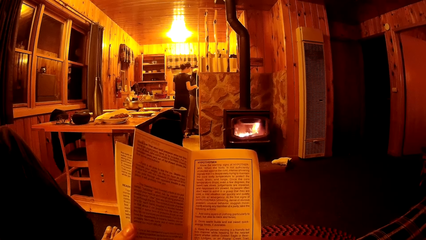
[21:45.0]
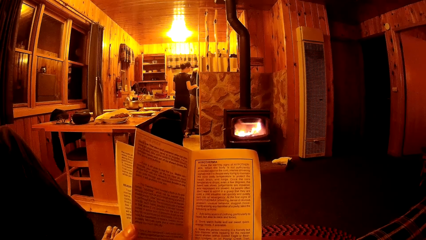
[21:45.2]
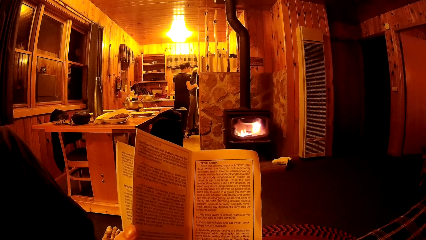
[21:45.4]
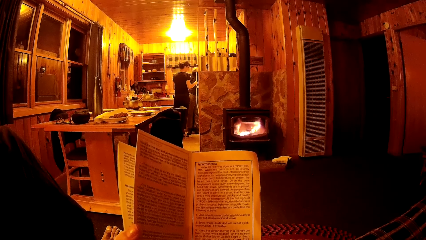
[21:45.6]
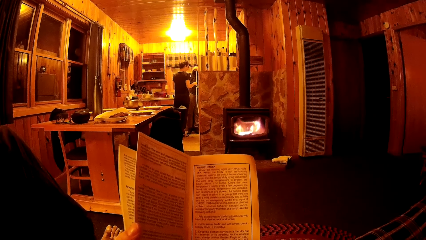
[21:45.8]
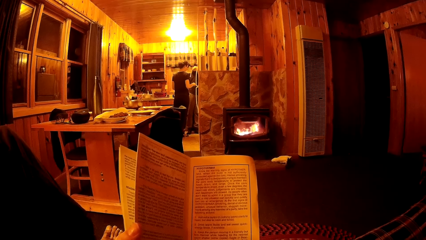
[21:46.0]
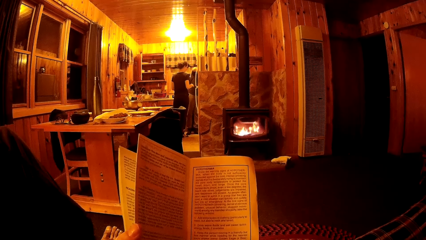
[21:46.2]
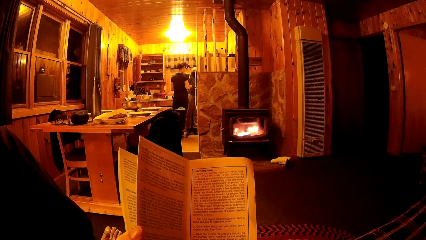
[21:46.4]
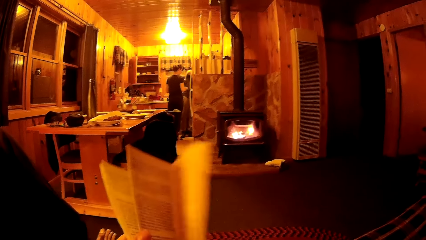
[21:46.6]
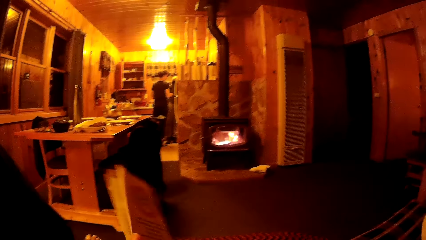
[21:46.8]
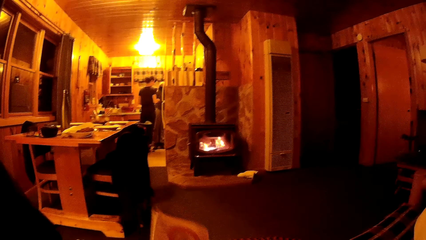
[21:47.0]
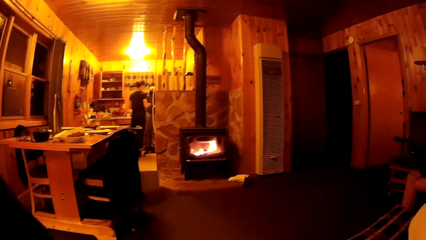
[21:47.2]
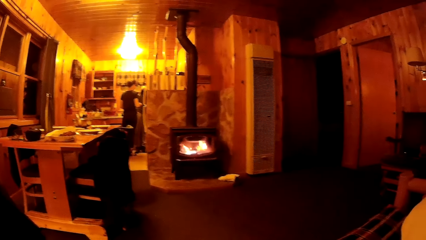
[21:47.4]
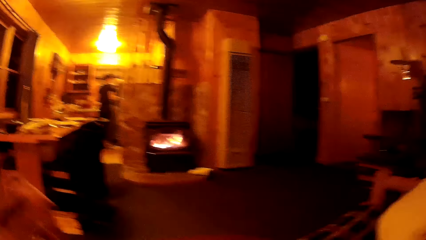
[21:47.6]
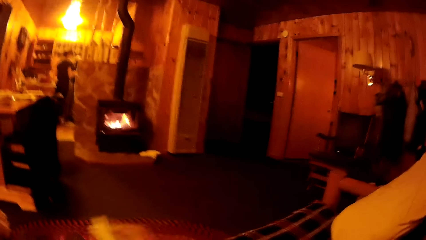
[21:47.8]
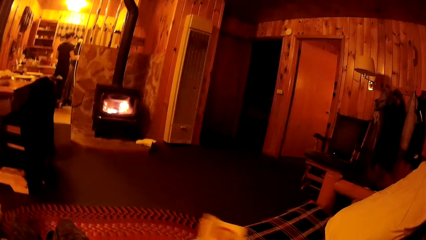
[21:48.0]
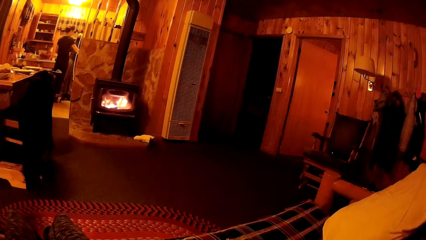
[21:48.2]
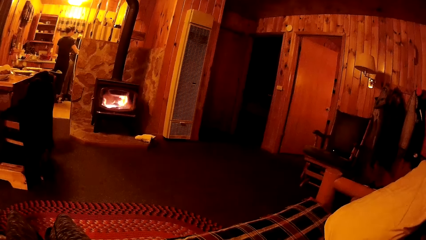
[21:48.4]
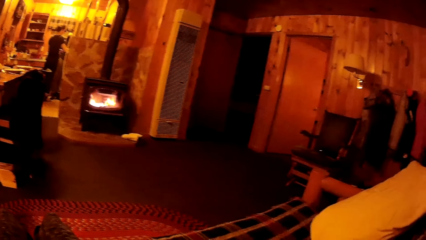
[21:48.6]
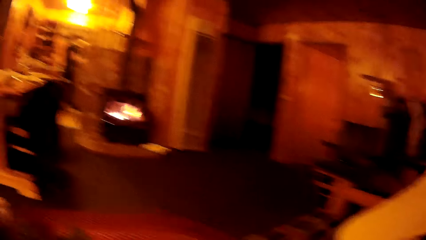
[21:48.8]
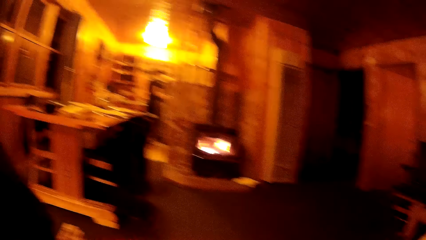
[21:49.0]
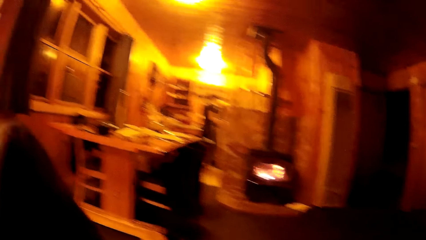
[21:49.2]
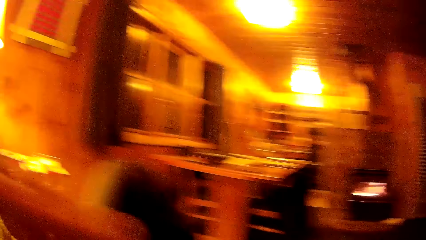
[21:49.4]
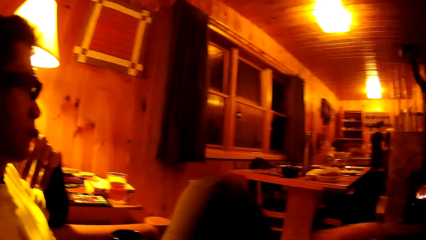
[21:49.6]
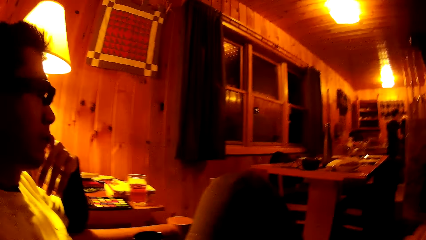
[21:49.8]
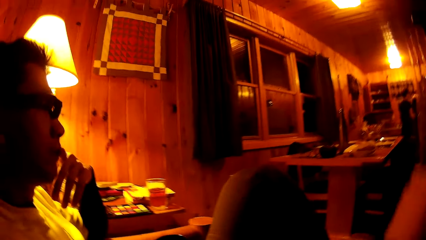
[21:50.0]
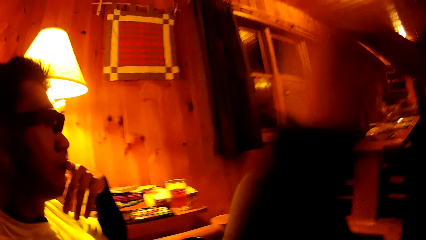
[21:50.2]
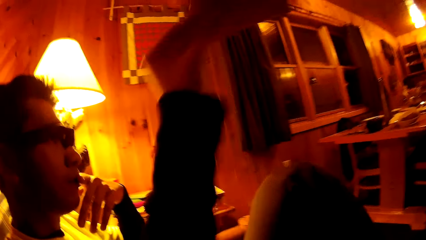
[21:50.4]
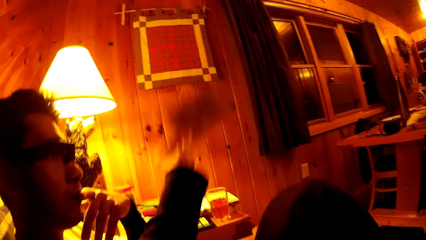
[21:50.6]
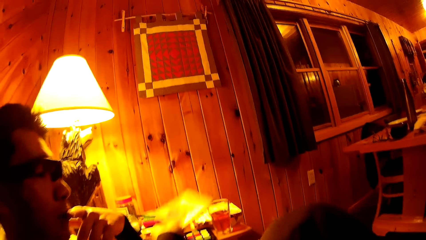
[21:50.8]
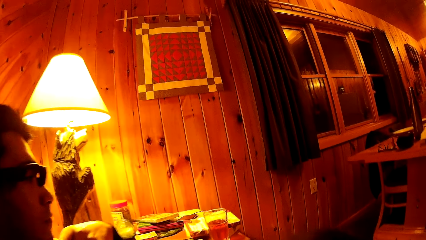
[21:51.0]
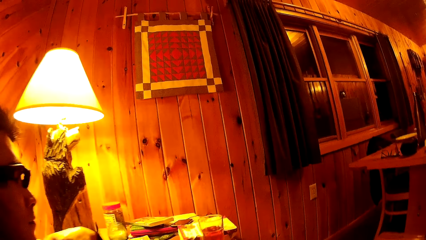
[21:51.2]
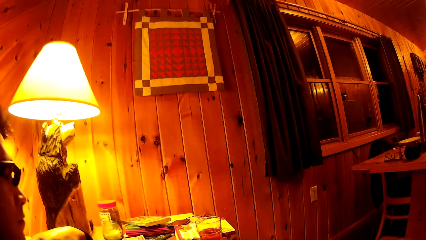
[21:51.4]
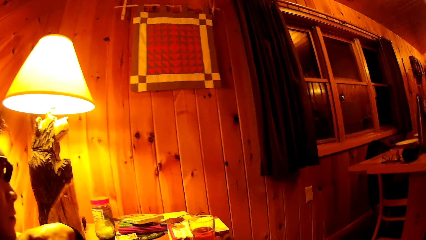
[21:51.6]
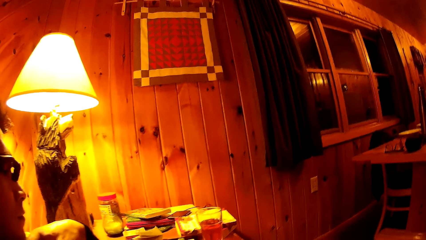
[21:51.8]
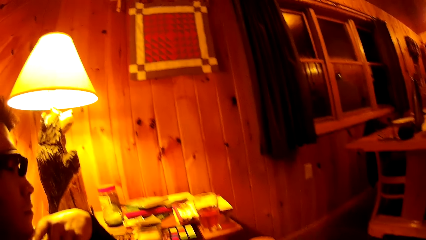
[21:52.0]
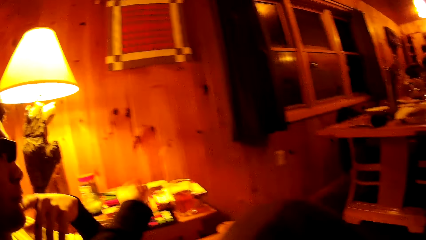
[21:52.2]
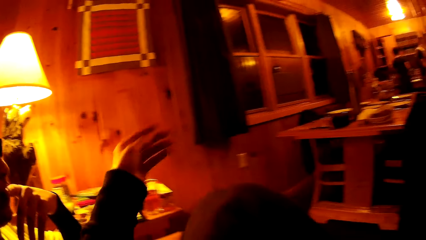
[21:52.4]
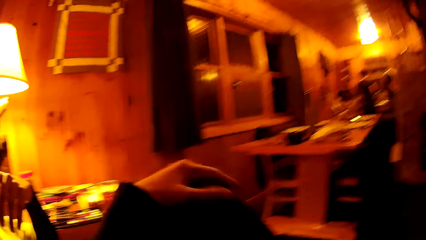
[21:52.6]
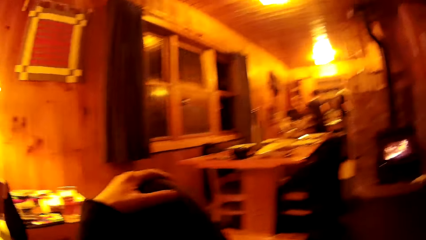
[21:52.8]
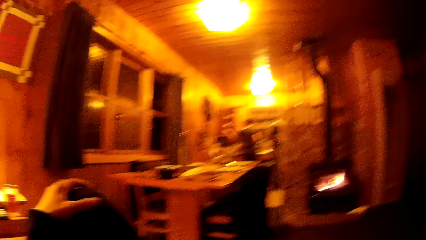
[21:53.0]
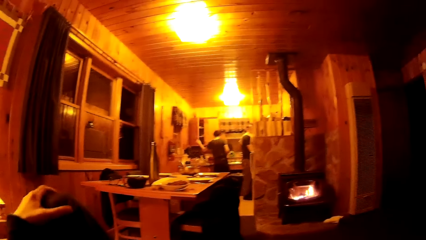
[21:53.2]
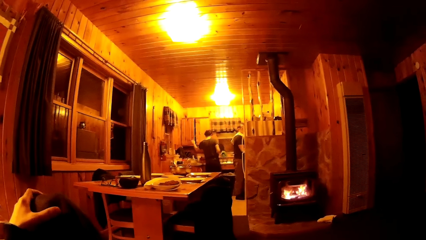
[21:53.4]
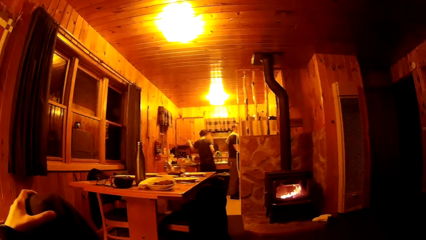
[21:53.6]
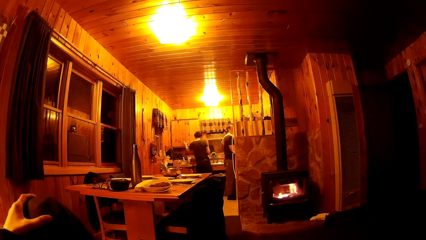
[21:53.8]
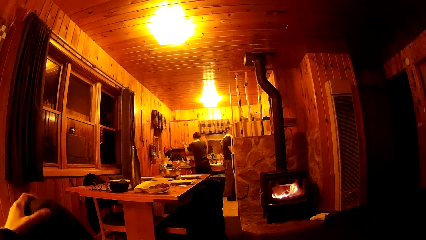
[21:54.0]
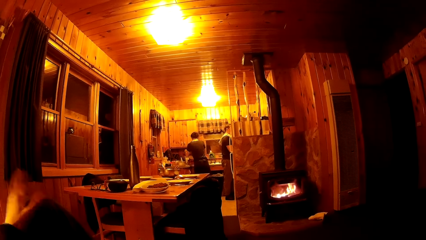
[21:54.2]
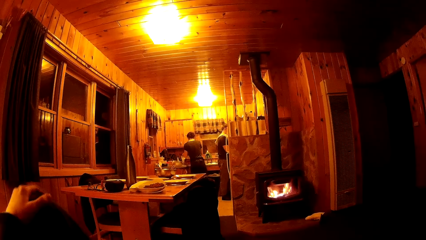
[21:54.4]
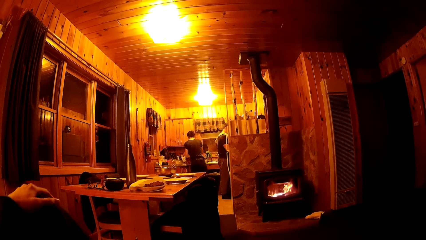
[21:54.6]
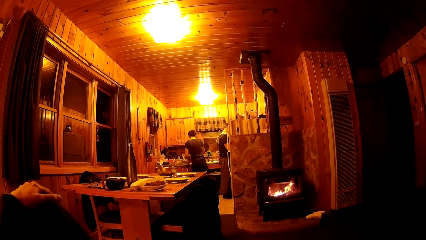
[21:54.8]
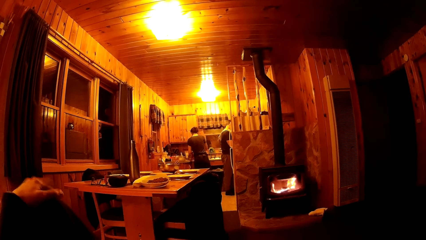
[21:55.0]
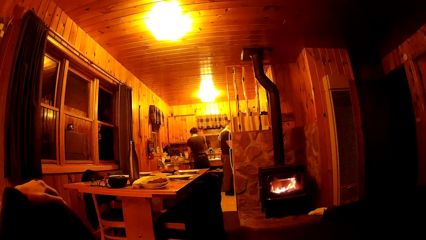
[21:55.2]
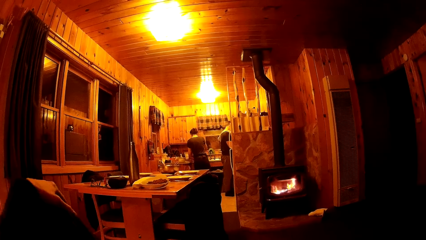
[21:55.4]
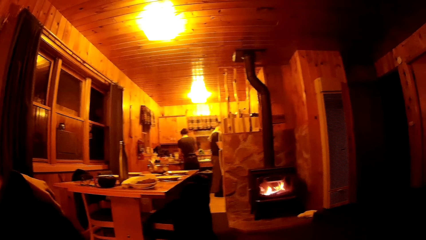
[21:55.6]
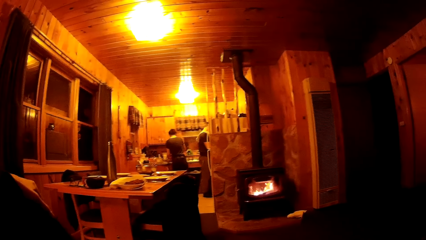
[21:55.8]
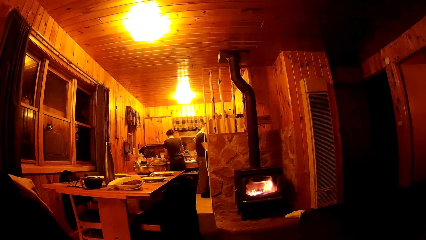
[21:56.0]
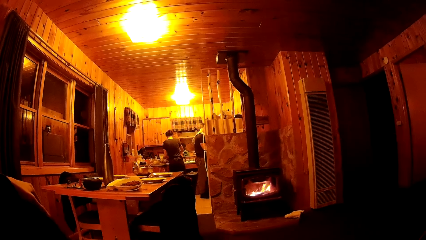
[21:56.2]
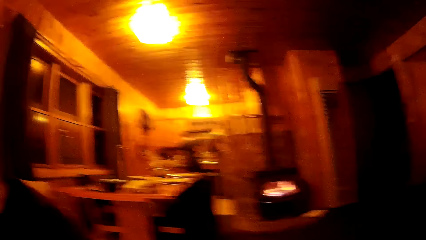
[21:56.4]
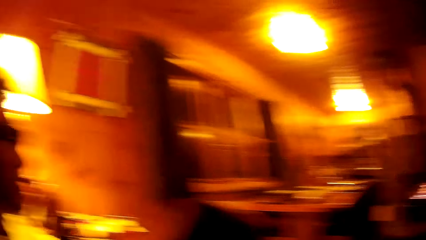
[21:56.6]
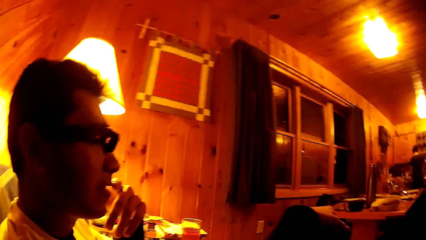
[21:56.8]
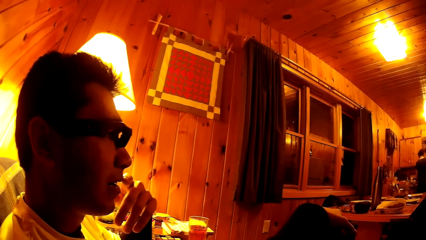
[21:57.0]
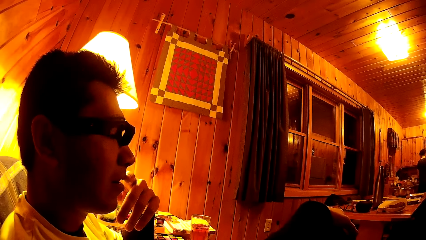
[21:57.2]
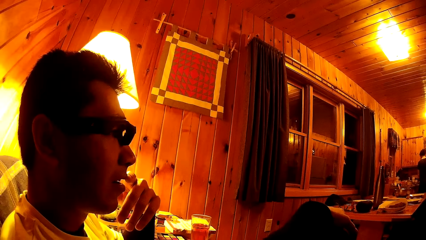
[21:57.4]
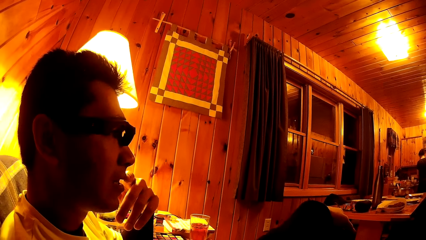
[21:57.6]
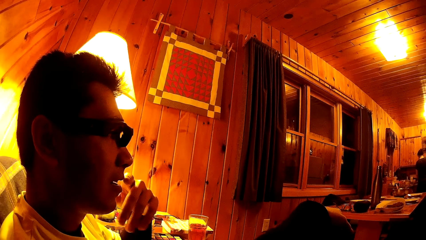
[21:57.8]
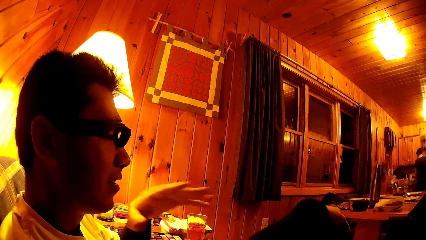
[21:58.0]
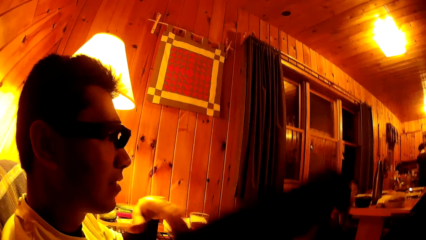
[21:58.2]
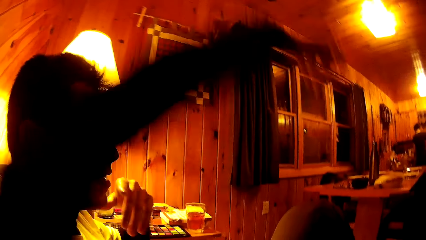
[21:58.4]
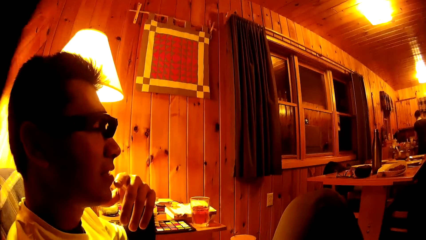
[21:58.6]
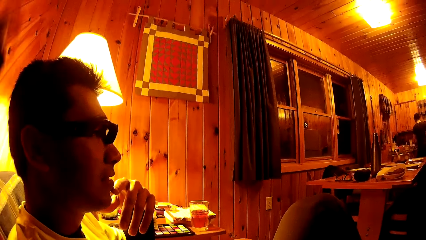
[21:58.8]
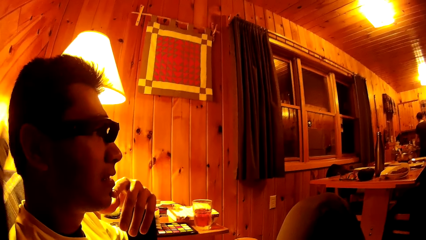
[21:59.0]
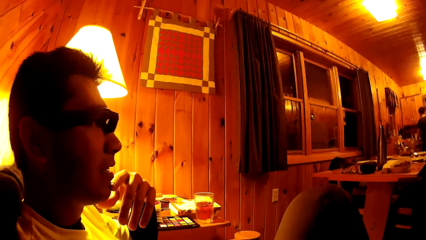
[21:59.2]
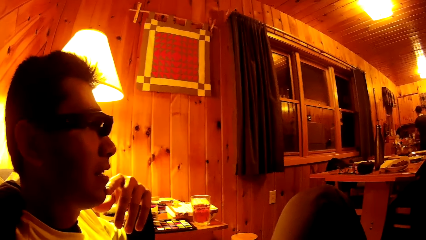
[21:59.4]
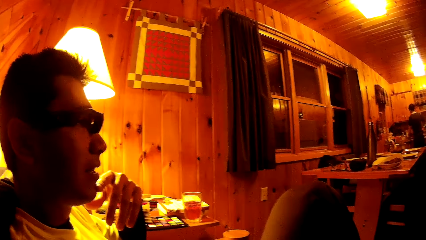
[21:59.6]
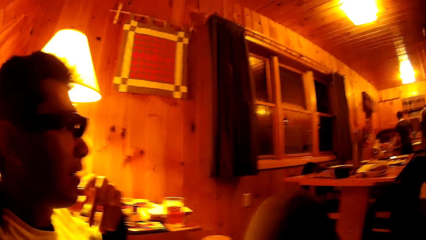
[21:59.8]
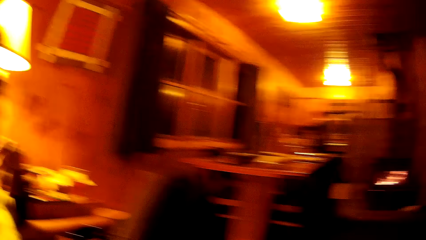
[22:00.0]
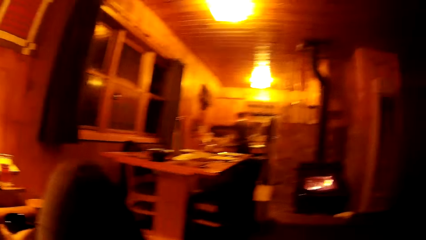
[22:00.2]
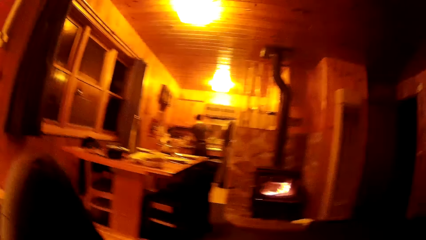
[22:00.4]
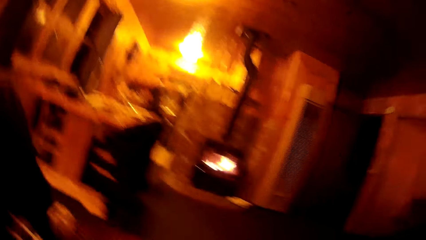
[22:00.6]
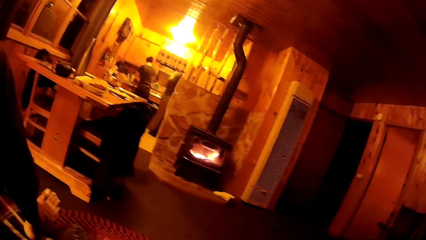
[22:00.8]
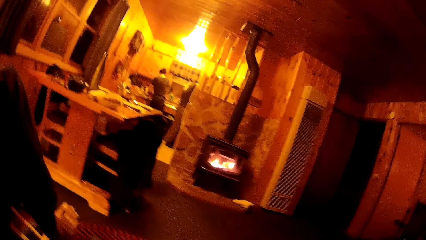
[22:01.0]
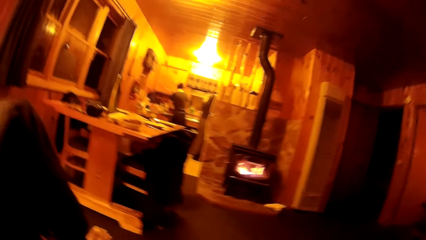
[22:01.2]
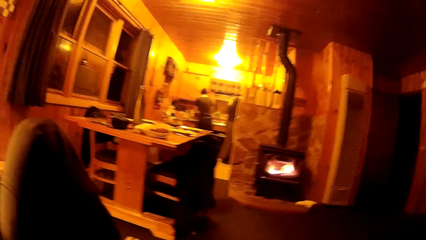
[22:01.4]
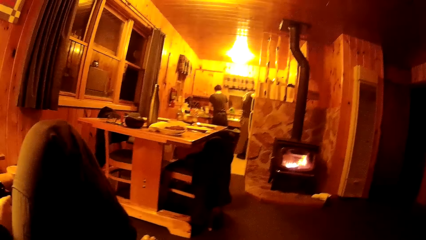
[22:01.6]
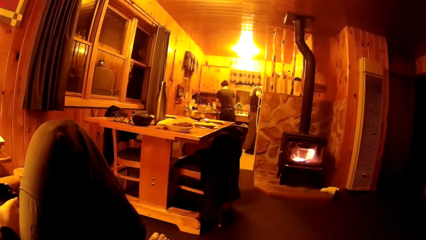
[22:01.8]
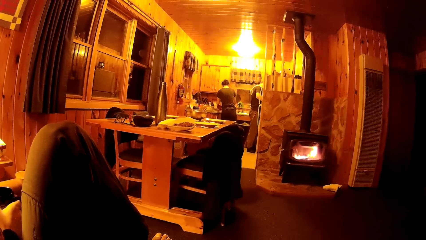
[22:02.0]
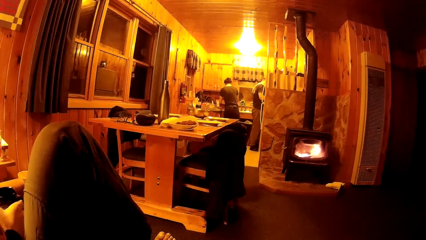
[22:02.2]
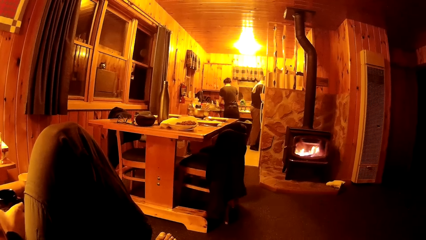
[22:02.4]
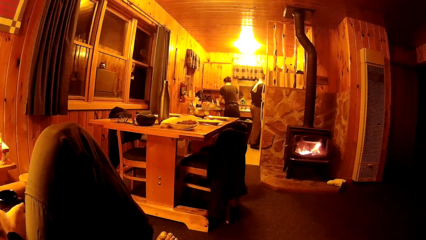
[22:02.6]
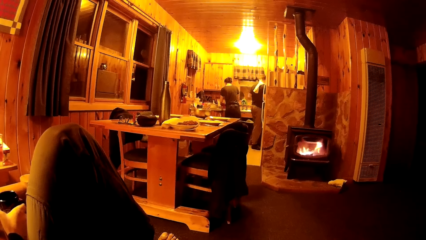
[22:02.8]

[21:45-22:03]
The camera wearer folds the pamphlet with both hands. She drops the pamphlet on the chair with her right hand. She looks around. She drops the pamphlet on a table beside the man with her left hand. She rests her left hand on the man's knee. She talks with the man. She puts her left arm around the man's neck.
